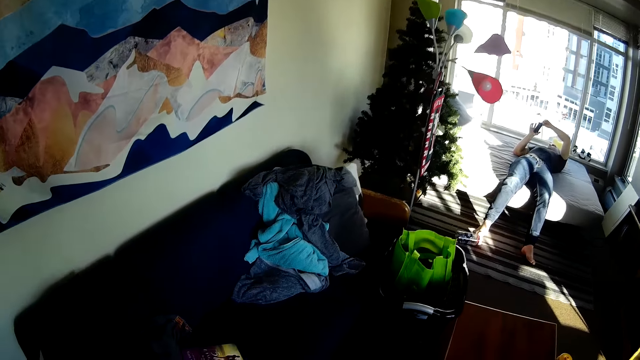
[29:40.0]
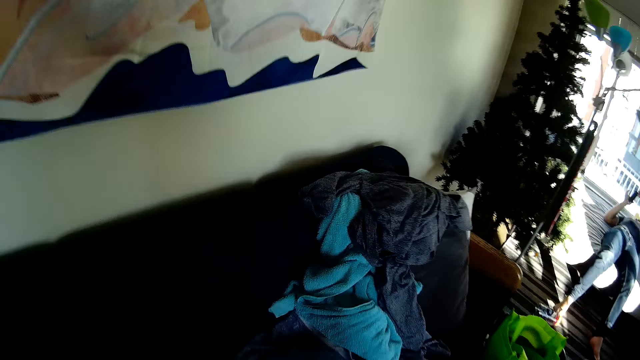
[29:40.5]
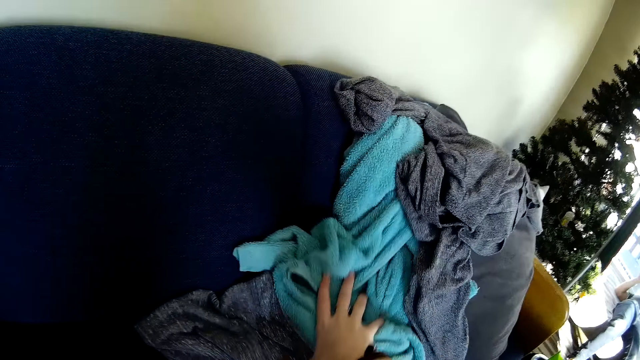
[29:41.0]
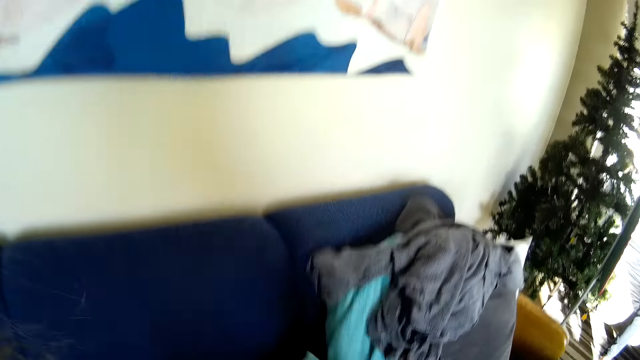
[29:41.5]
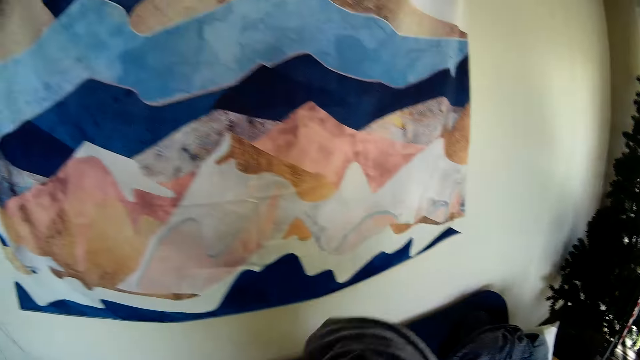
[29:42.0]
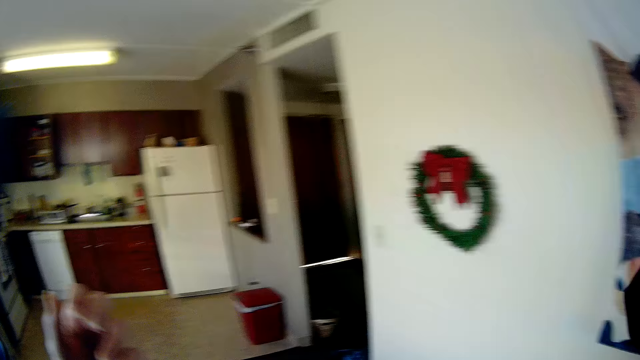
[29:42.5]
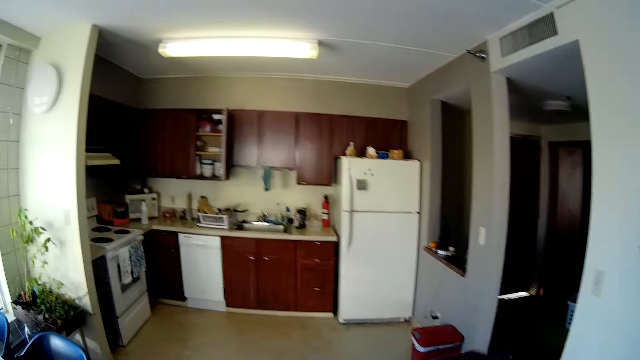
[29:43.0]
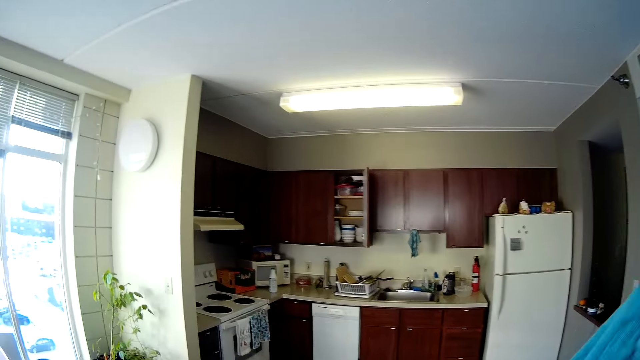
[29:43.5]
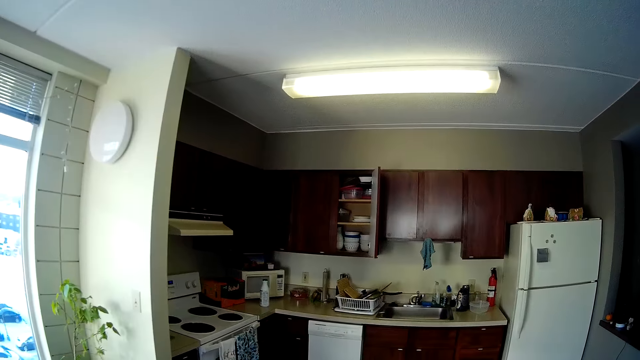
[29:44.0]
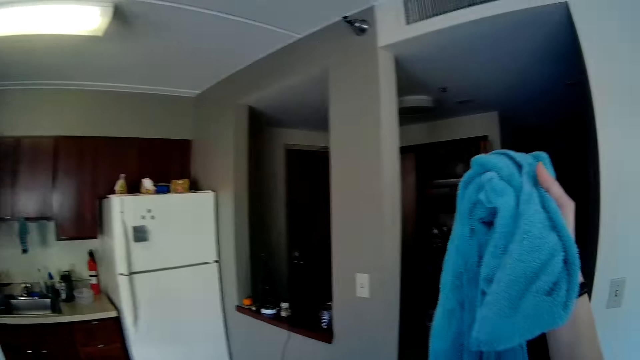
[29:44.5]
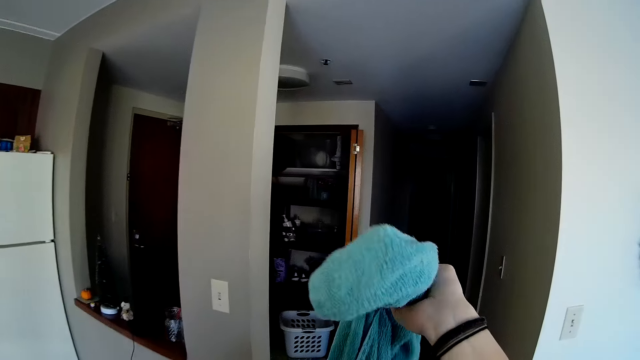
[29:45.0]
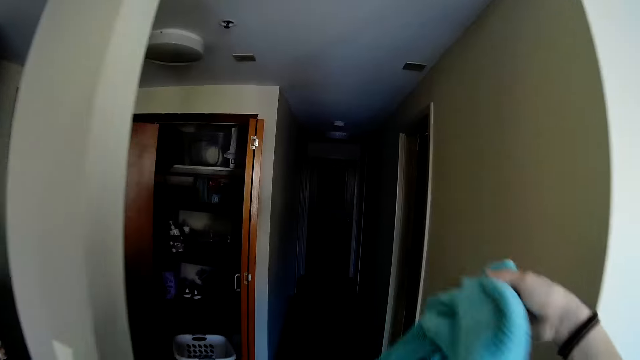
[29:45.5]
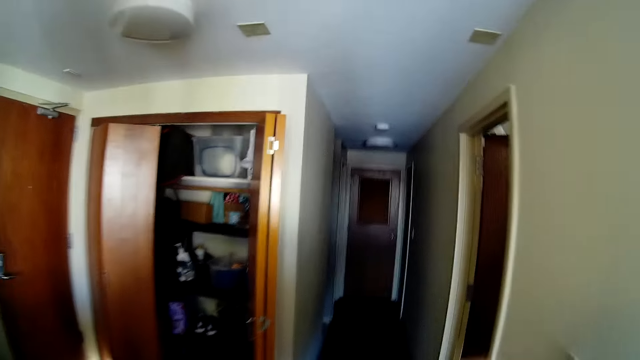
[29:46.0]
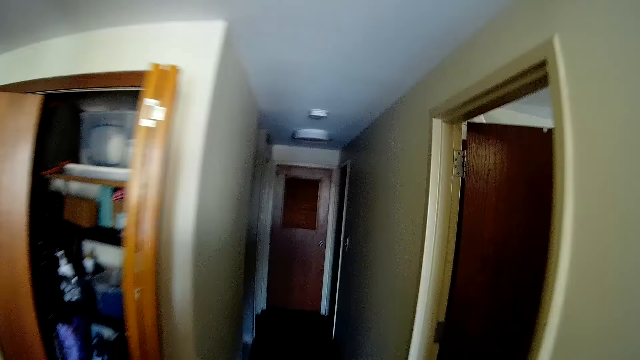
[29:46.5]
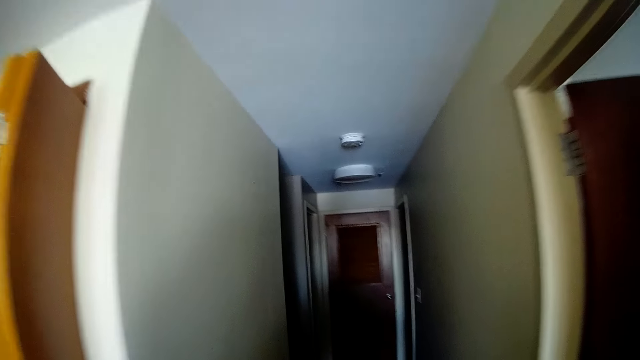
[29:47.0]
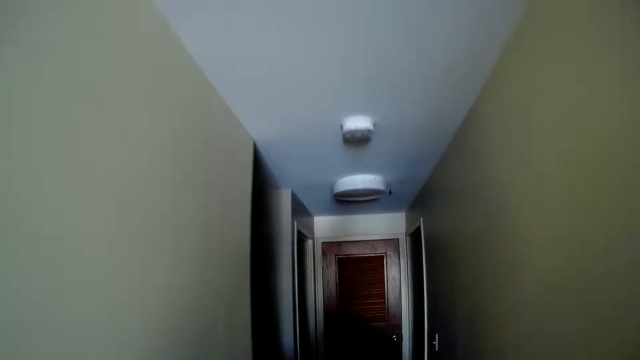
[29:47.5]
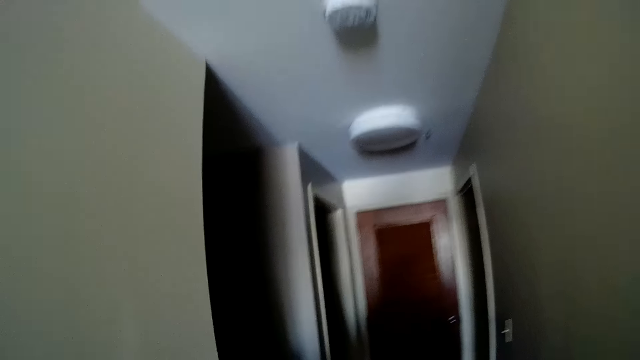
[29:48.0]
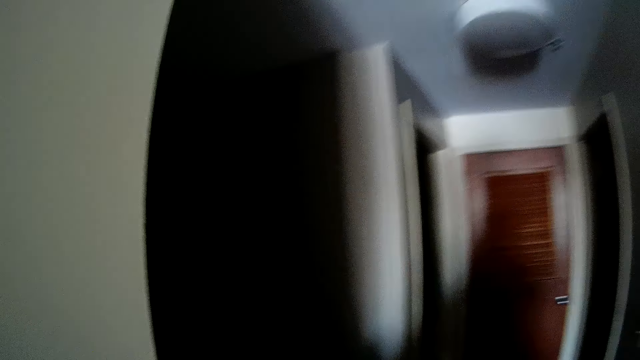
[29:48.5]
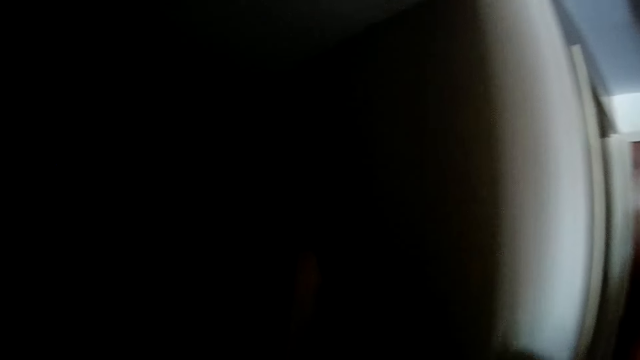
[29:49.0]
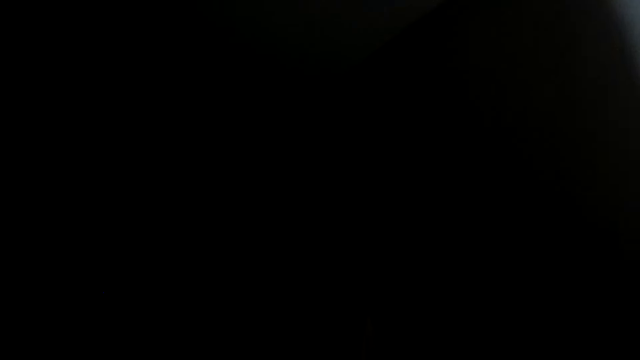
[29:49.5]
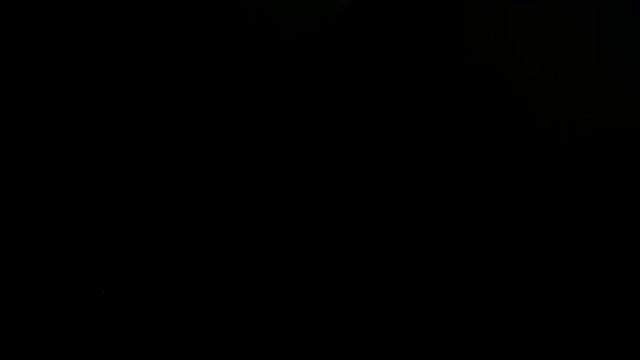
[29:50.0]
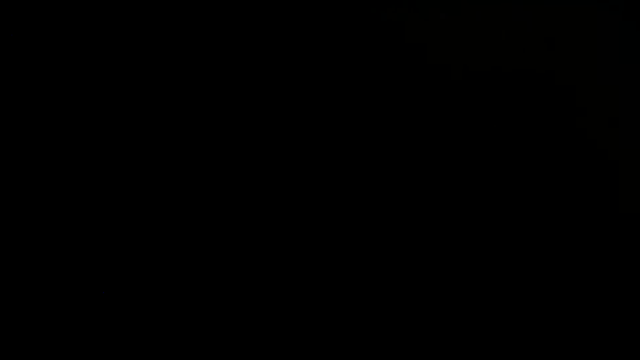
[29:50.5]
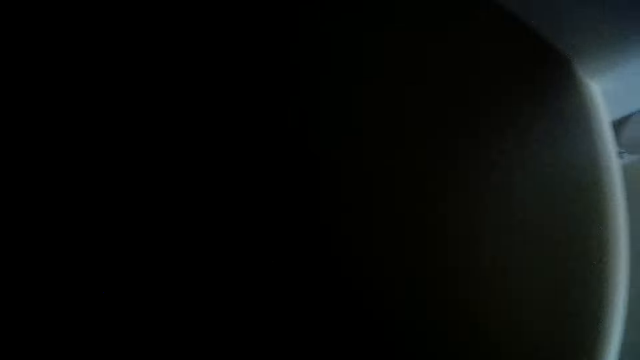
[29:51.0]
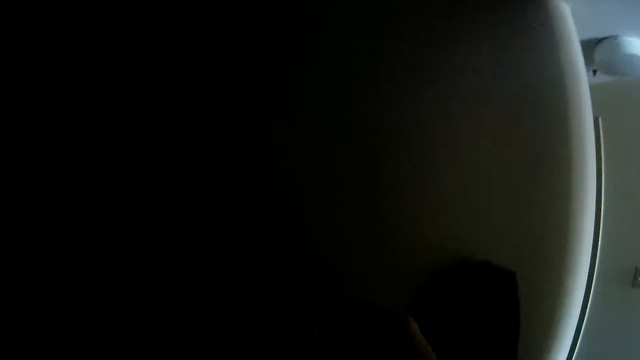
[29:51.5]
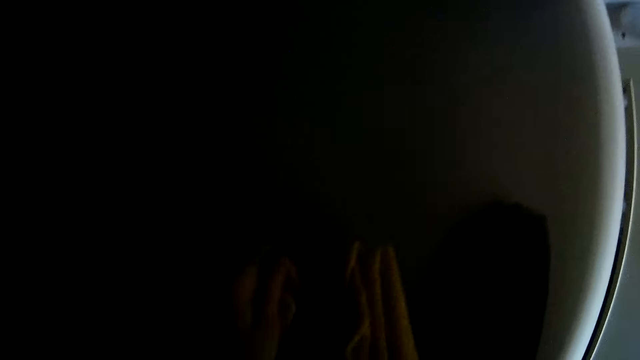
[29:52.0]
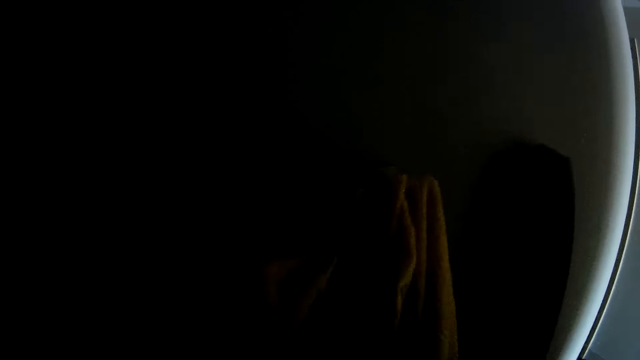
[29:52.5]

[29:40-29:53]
The camera wearer picks up towels. They walk around. They hold the towels. They walk around.
